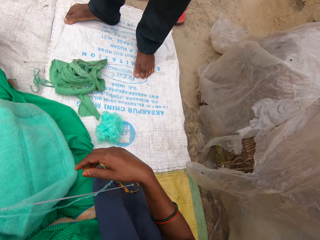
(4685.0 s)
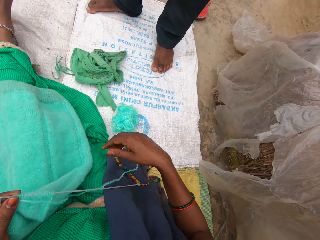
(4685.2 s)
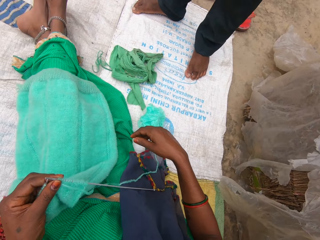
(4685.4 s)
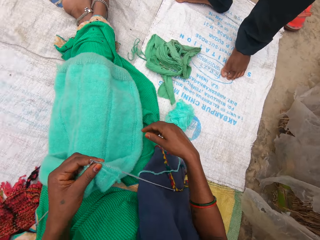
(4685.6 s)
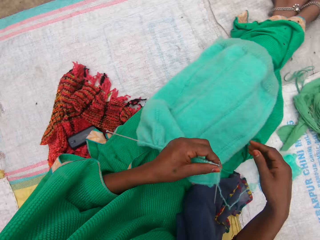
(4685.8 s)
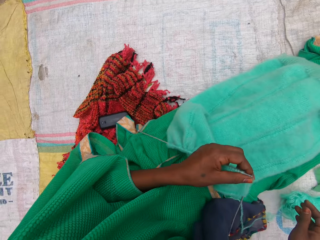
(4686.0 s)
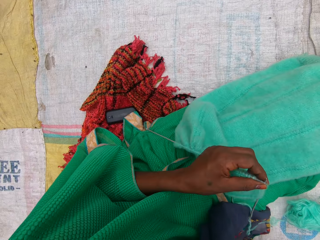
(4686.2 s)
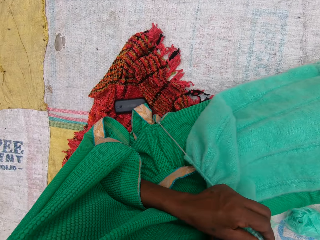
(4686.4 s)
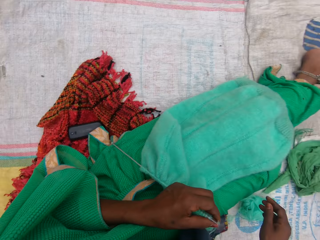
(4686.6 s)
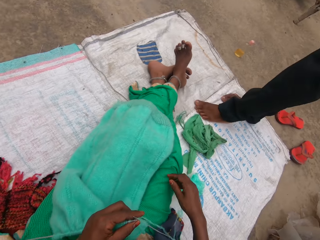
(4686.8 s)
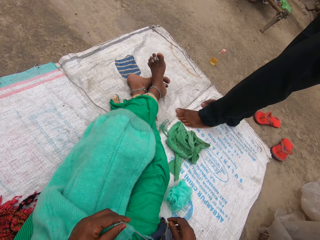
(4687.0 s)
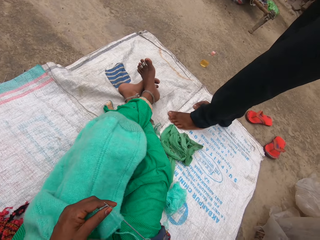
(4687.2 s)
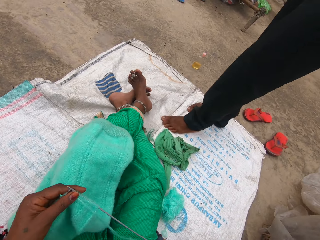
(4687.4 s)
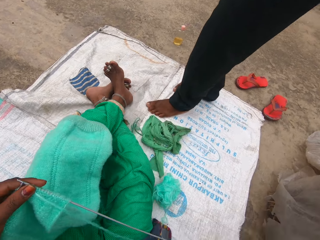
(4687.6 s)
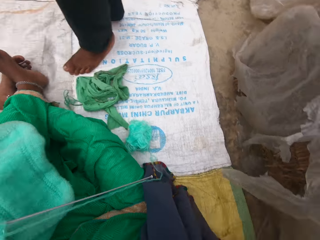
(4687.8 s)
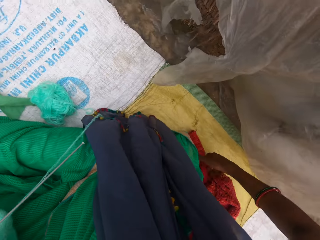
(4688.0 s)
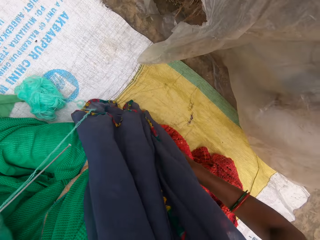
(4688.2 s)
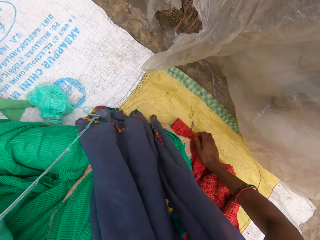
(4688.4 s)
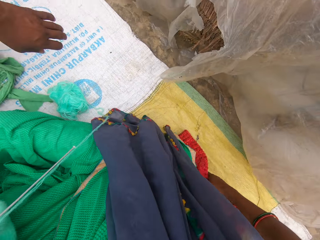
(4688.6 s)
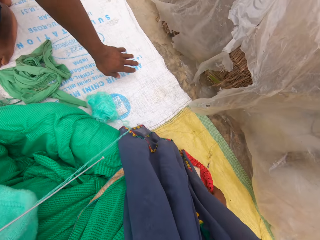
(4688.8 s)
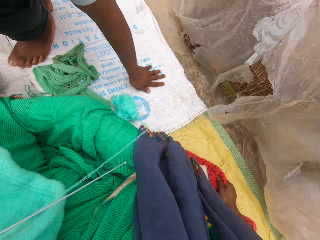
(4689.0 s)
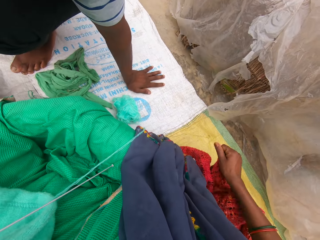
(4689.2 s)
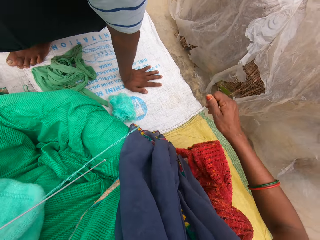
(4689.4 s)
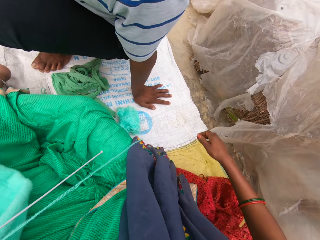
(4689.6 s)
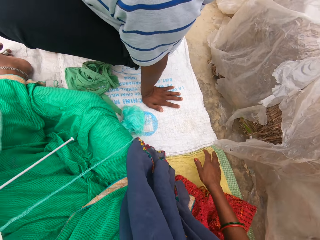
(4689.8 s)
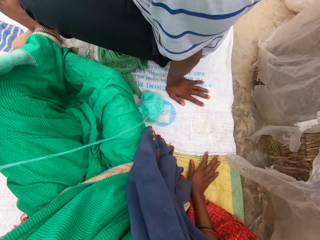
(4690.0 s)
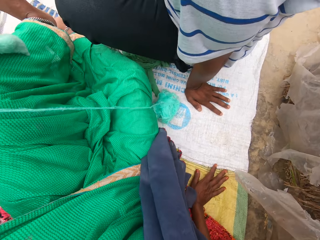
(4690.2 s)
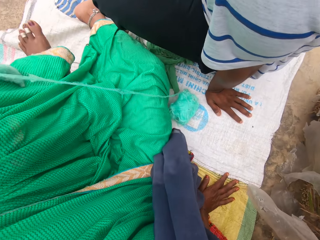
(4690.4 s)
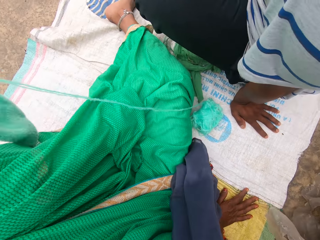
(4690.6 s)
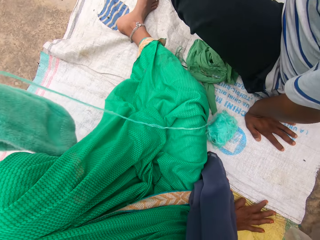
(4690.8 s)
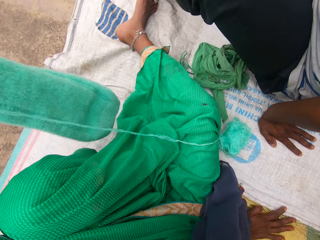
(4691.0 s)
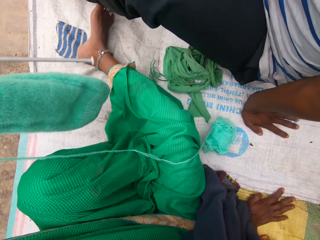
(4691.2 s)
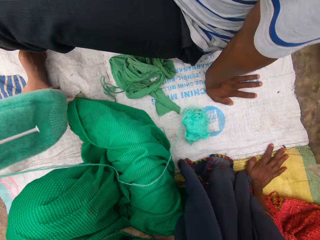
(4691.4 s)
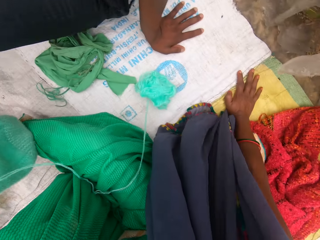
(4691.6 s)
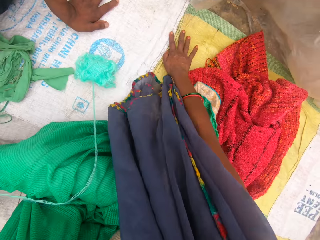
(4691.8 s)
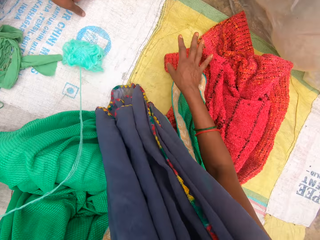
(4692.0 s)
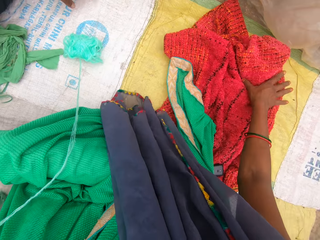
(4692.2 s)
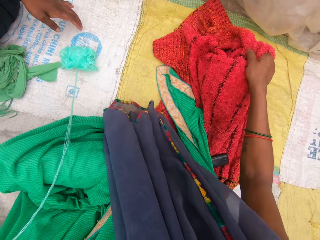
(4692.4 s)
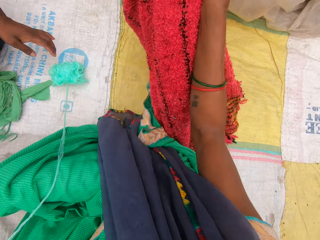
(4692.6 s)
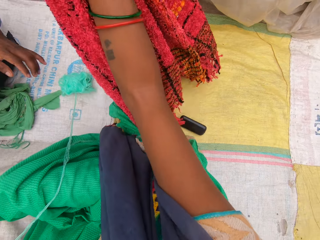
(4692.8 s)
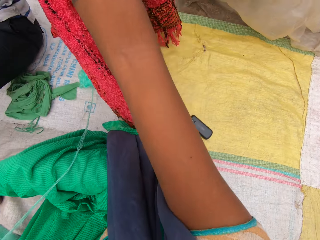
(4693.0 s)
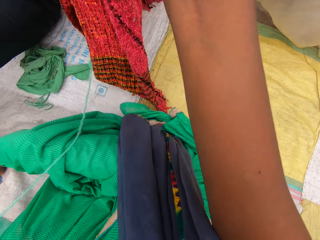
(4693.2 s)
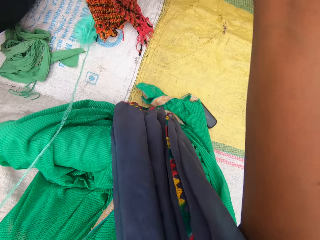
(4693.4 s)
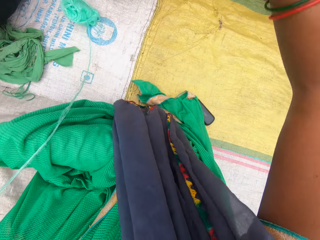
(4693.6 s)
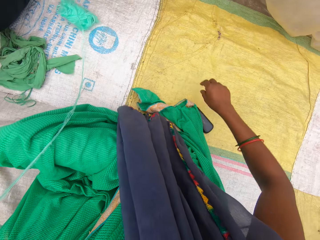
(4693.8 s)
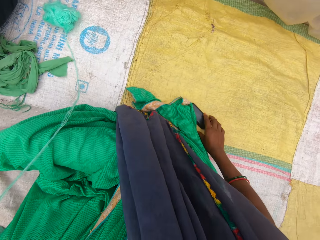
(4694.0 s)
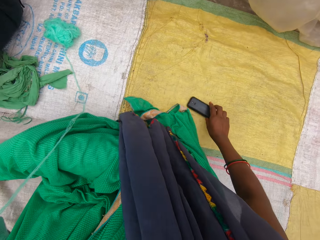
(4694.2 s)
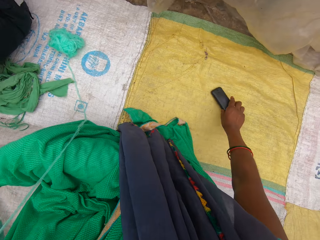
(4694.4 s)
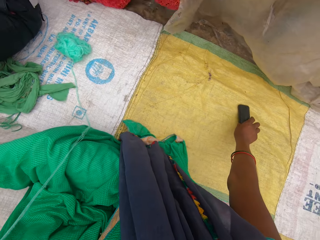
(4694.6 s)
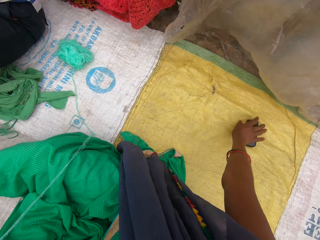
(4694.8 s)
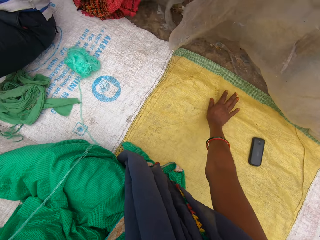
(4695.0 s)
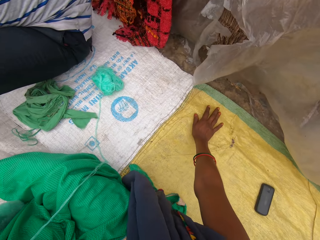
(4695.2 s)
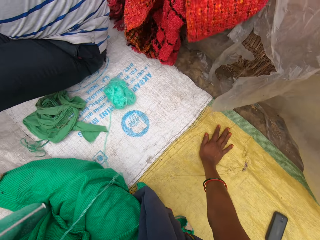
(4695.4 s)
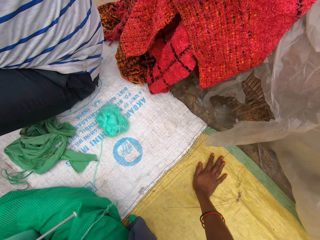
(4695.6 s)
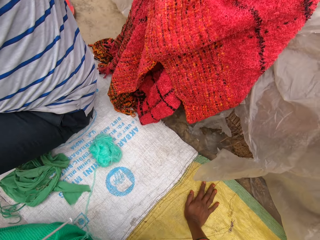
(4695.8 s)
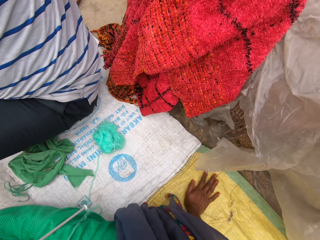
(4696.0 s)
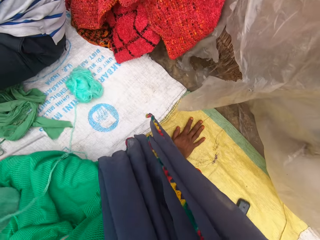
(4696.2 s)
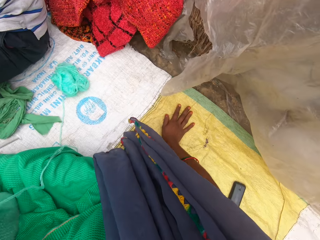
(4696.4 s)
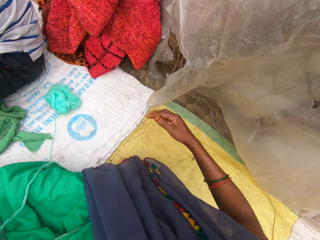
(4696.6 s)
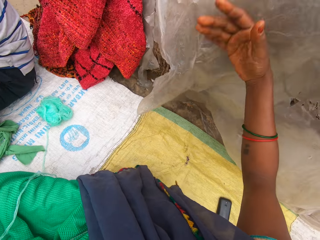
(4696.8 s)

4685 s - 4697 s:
A person sits on the sack mat. The camera wearer pulls a scarf or cloth on the sack with her right hand. She touches the sack mat and changes the sitting position. The person sits on the sack. The camera wearer picks up the cloth. She raises the scarf. She hands over the cloth to the person. She moves the phone on the sack mat. The person hangs the cloth. The camera wearer touches the sack mat.

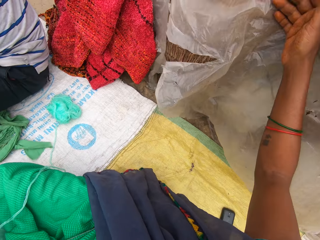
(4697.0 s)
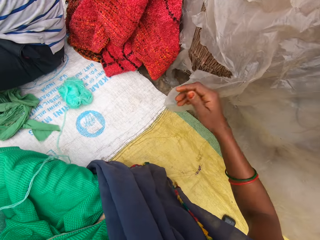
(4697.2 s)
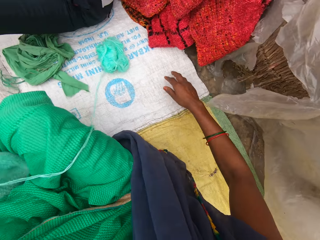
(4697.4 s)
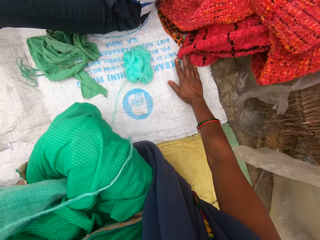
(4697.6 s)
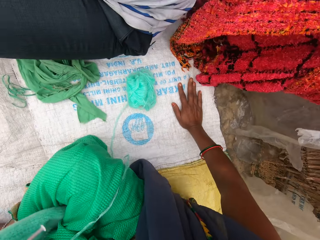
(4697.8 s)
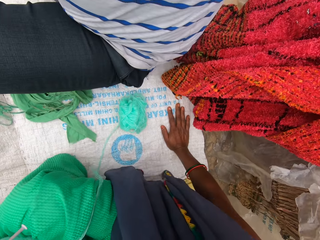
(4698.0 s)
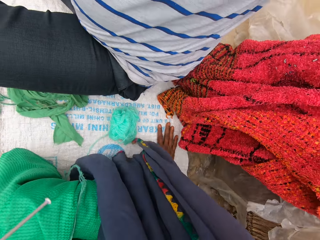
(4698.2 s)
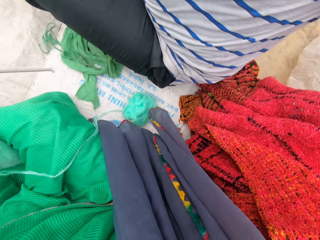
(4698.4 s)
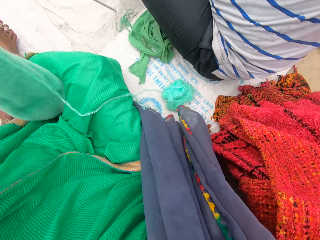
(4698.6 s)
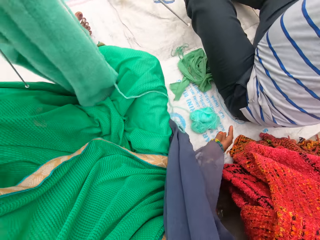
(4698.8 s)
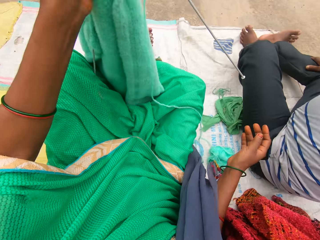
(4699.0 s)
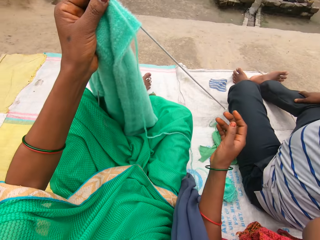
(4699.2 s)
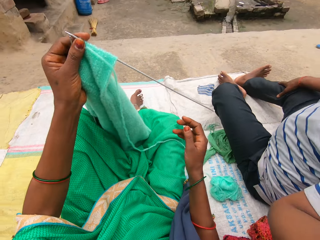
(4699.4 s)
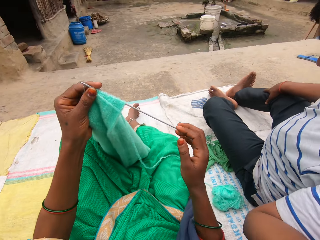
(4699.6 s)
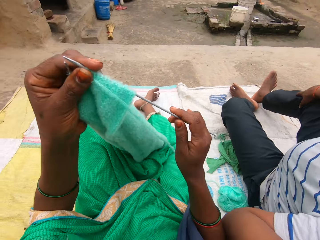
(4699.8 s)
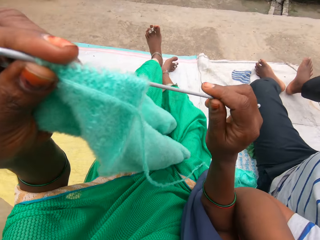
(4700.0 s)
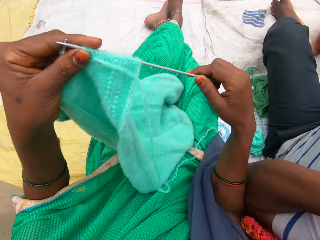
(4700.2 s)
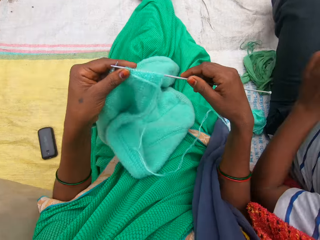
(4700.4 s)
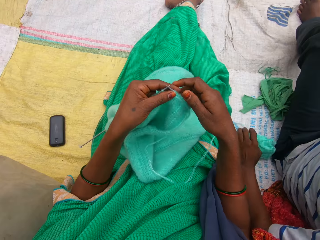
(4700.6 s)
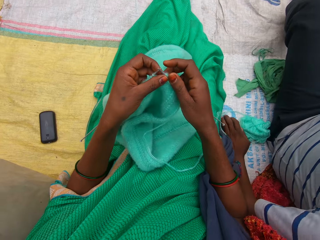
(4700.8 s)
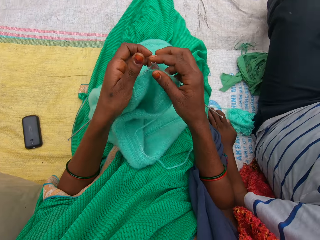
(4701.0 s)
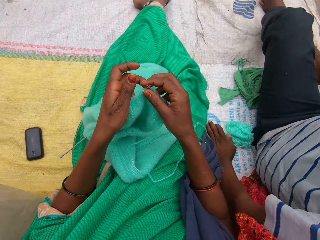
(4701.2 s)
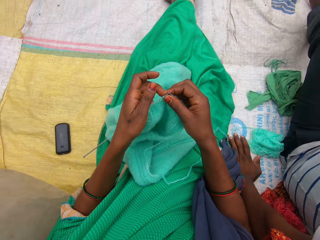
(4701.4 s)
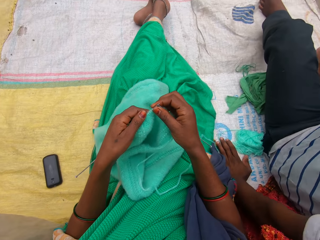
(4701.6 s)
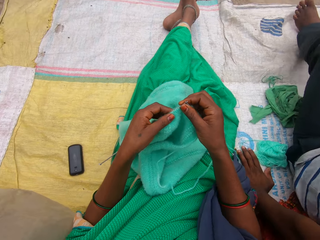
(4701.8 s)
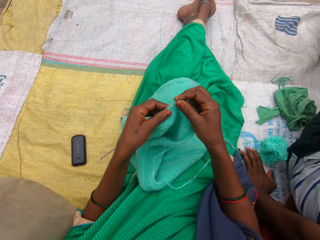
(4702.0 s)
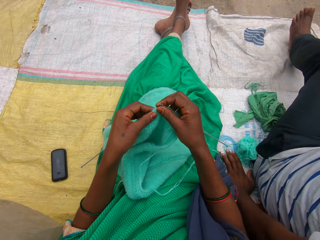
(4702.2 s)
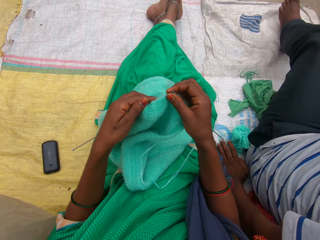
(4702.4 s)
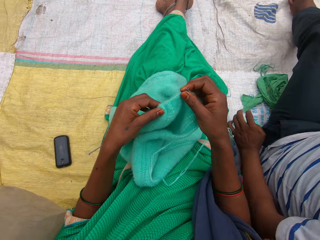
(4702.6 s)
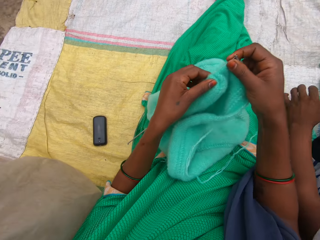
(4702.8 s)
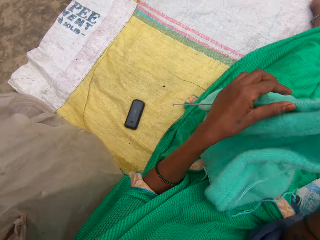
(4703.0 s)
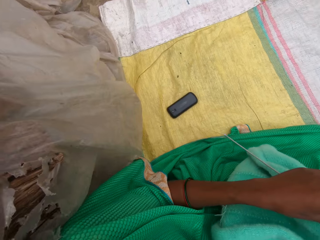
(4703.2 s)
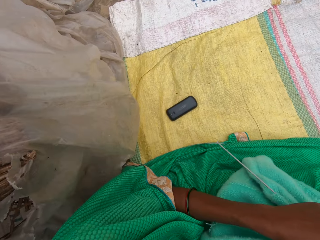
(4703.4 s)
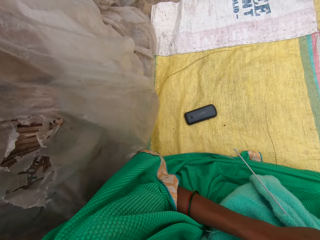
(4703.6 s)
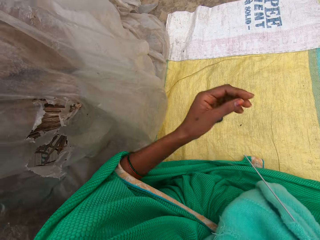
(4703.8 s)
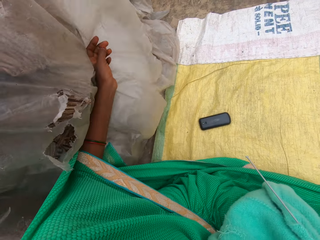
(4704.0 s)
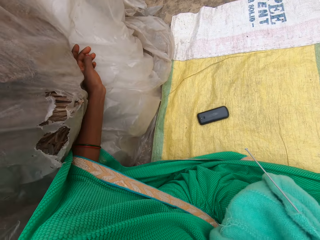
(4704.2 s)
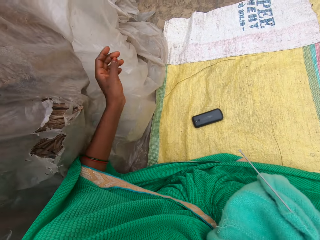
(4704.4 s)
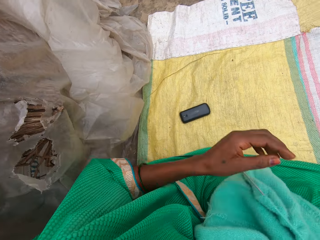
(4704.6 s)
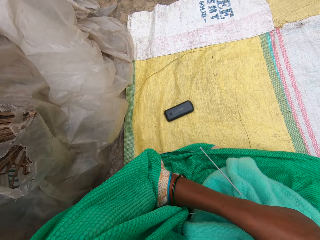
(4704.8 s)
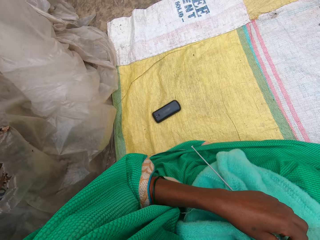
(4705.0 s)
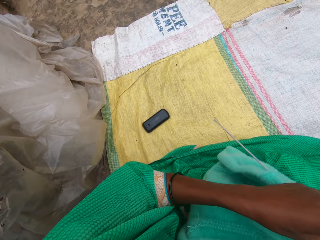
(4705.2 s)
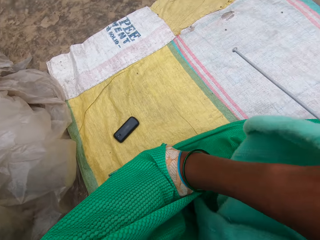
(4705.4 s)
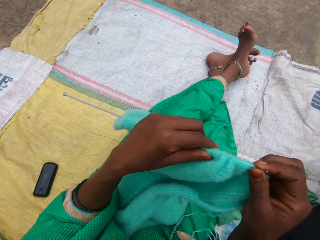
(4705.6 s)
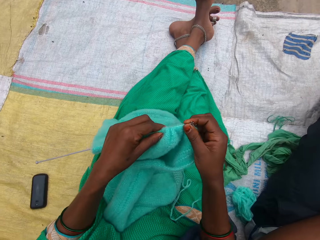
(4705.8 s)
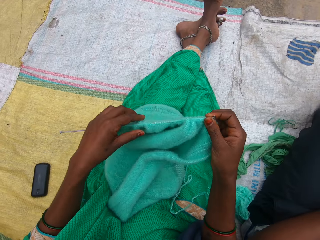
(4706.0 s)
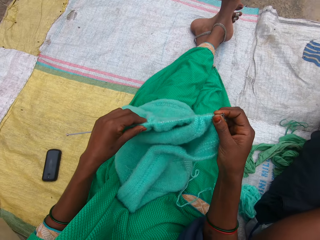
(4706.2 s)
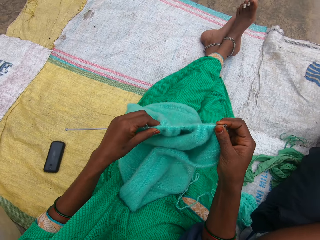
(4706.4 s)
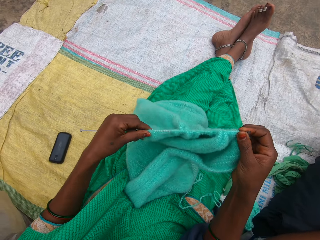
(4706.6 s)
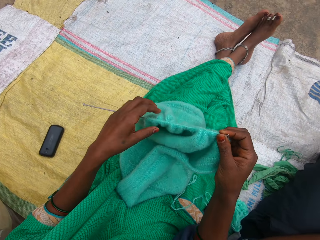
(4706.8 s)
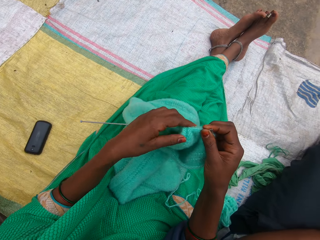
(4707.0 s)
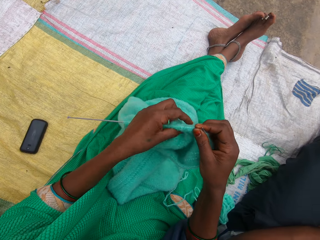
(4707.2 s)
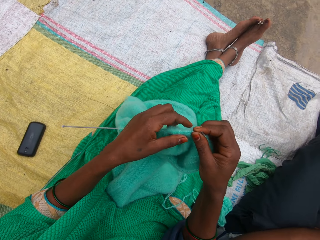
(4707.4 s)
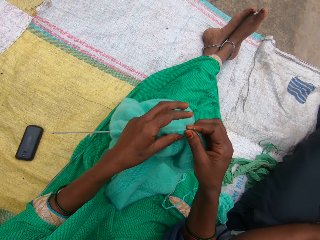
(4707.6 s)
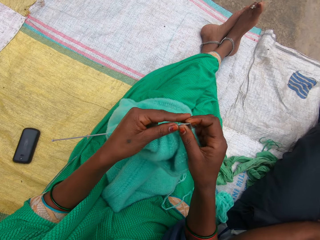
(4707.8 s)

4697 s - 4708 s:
The camera wearer touches the hanging polythene. She gives the scarf to the person with her right hand. She moves close to the person. She holds the crochet. The person touches the sack mat. The camera wearer adjusts the fabric. She looks around. She interacts with the person. She rests her left hand on the hanging polythene. She adjusts the fabric.
